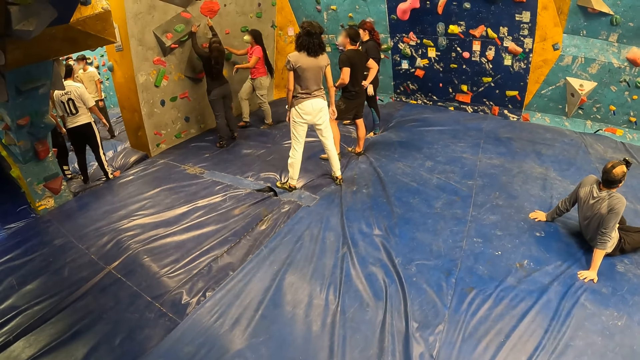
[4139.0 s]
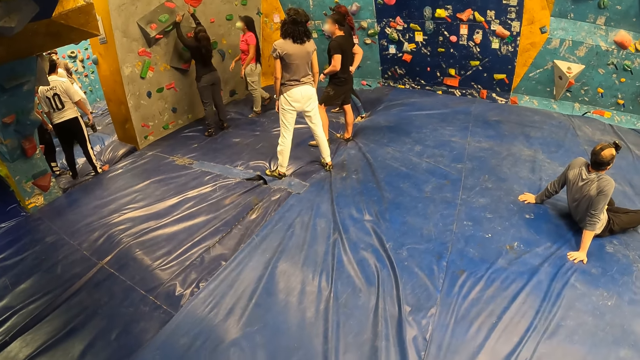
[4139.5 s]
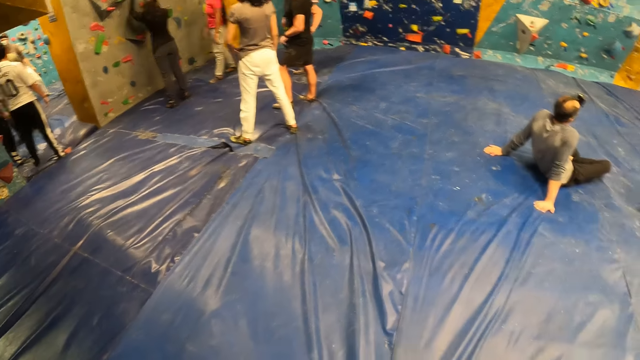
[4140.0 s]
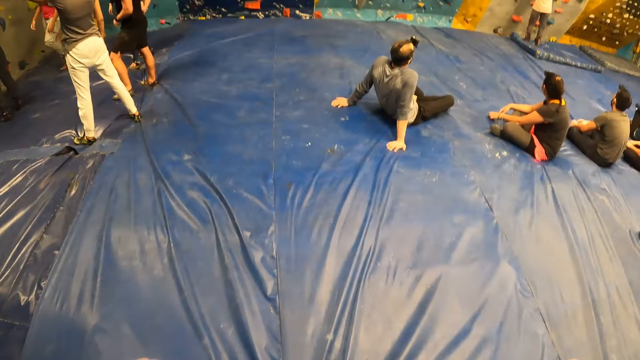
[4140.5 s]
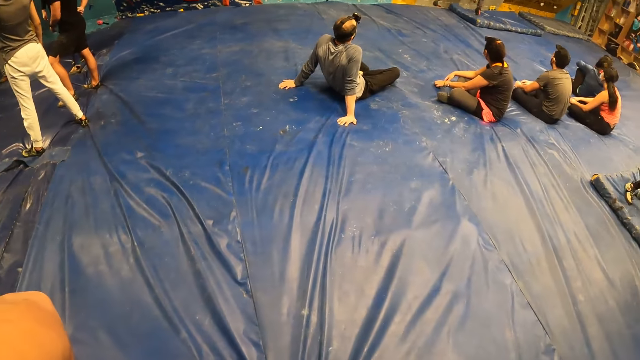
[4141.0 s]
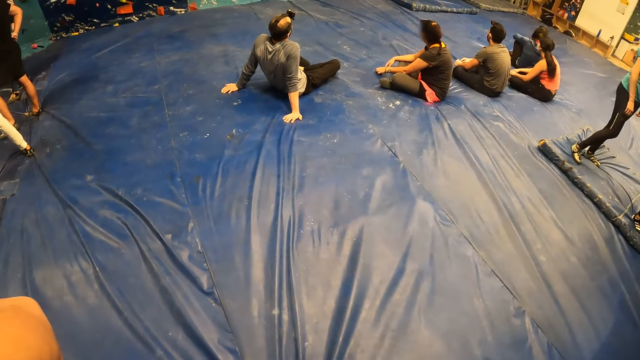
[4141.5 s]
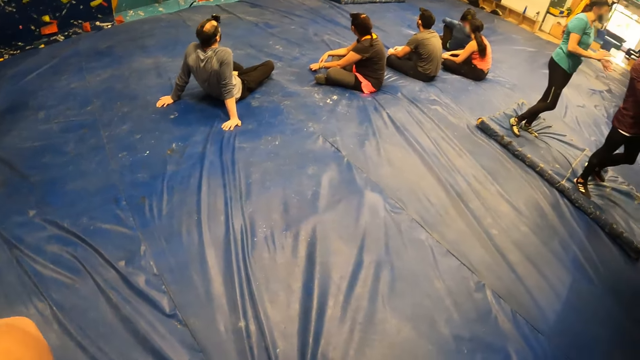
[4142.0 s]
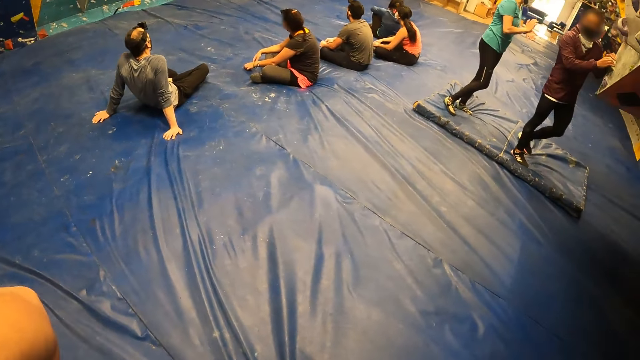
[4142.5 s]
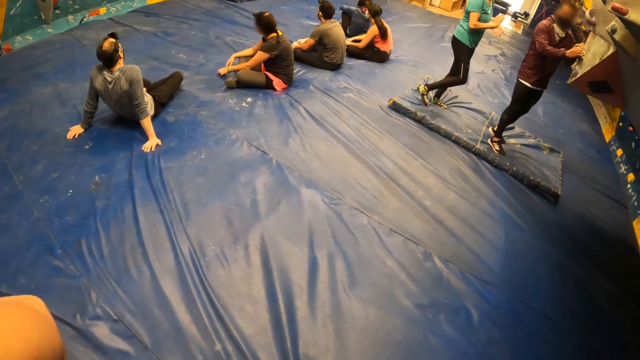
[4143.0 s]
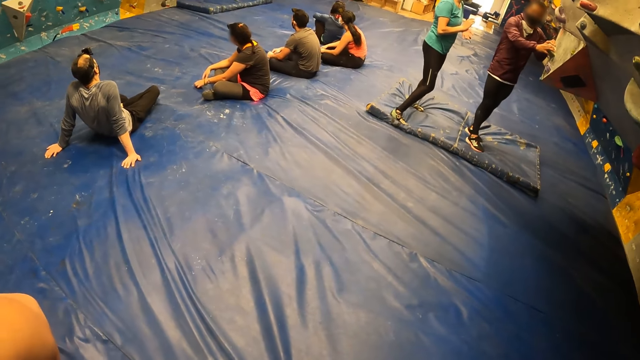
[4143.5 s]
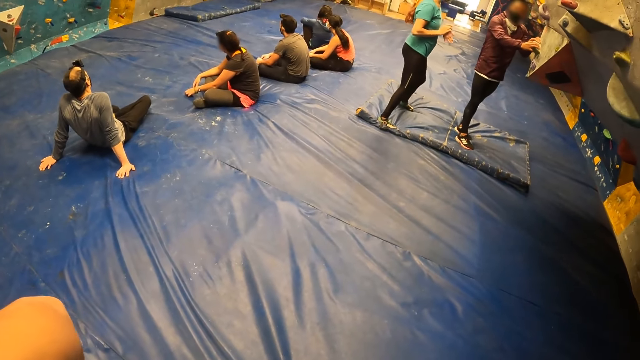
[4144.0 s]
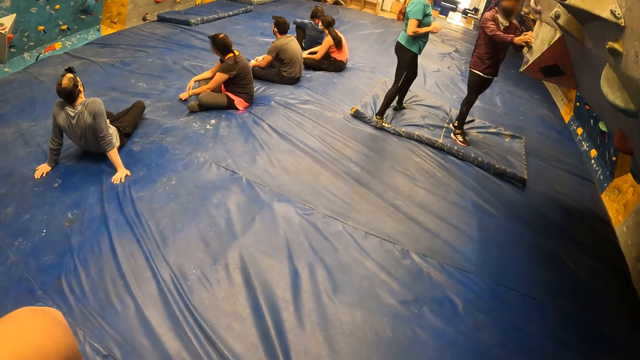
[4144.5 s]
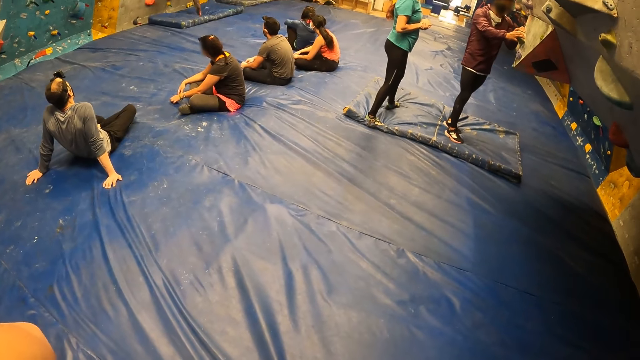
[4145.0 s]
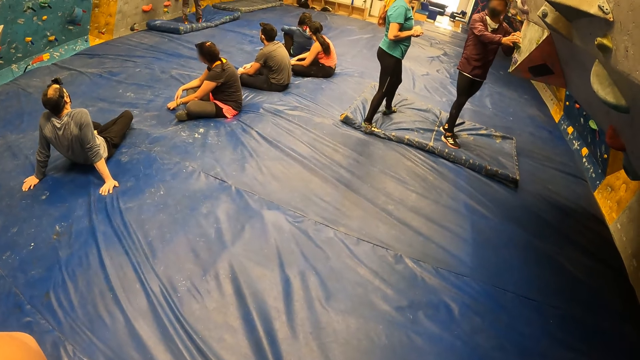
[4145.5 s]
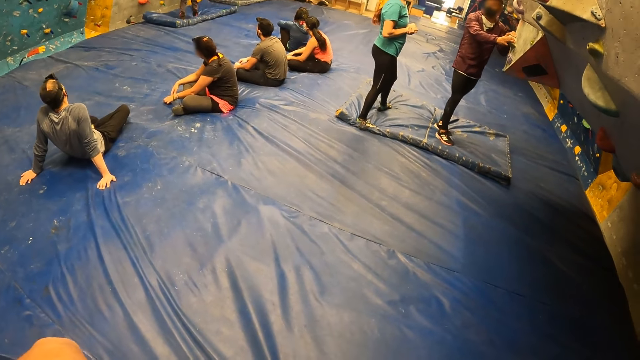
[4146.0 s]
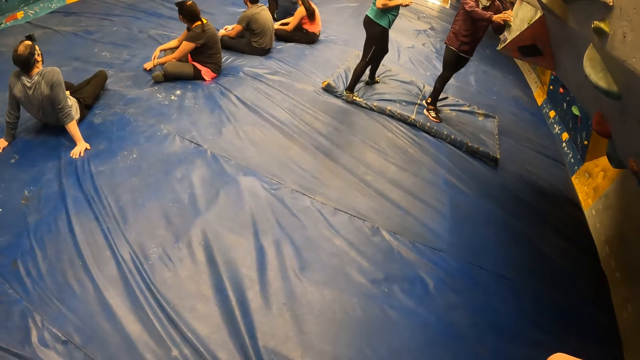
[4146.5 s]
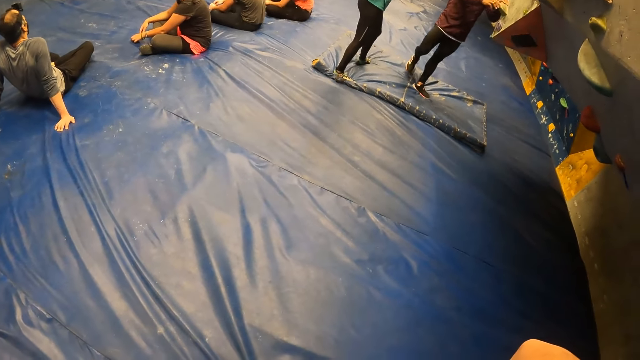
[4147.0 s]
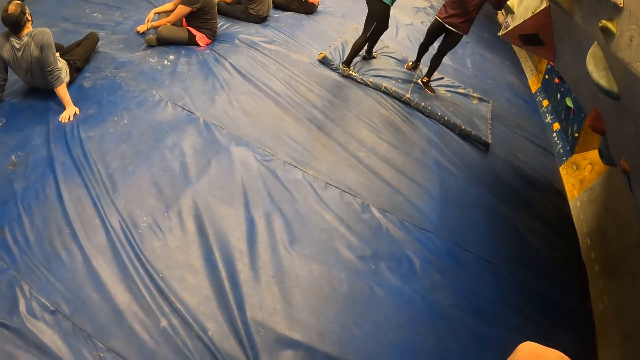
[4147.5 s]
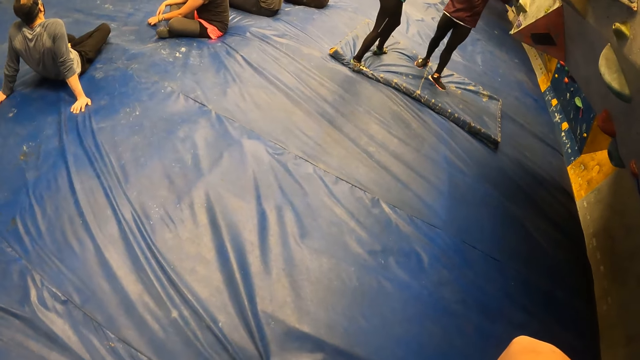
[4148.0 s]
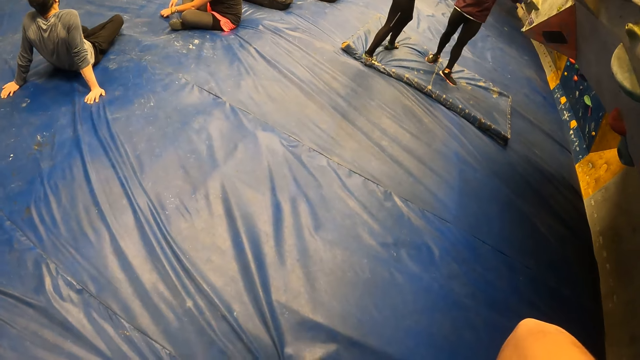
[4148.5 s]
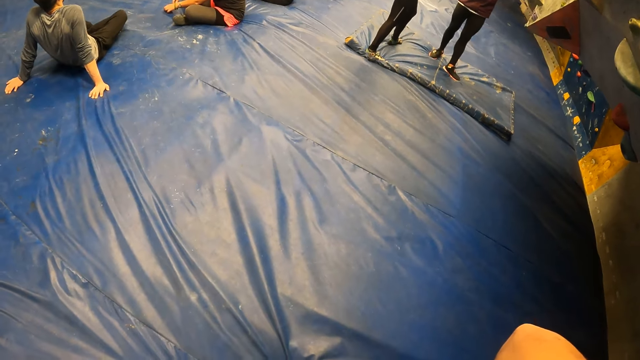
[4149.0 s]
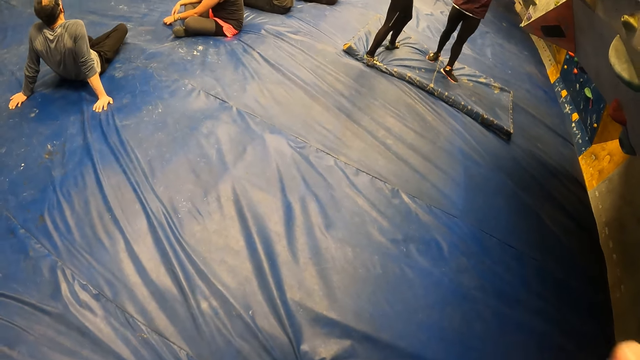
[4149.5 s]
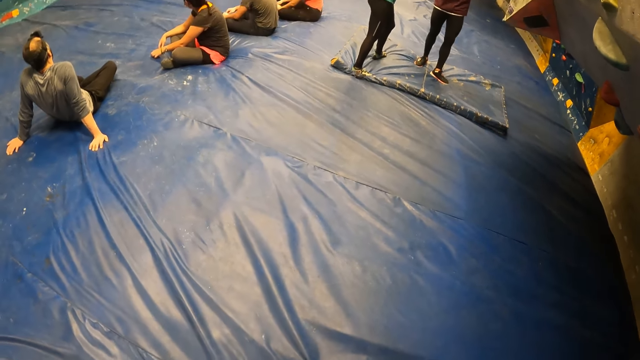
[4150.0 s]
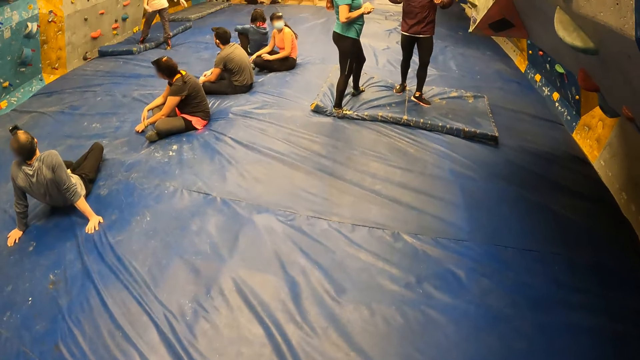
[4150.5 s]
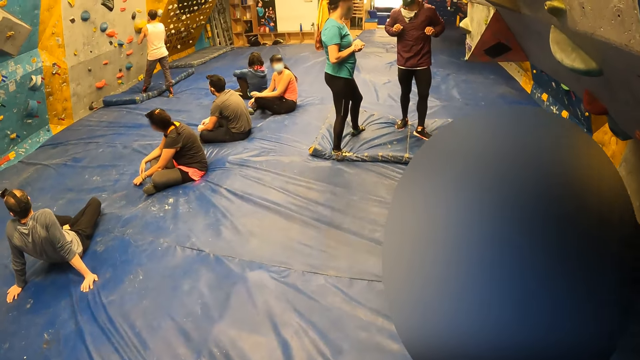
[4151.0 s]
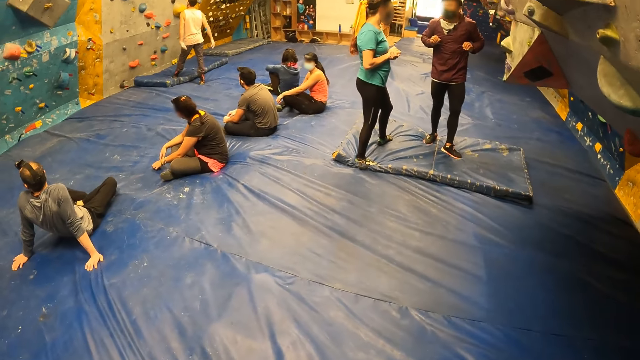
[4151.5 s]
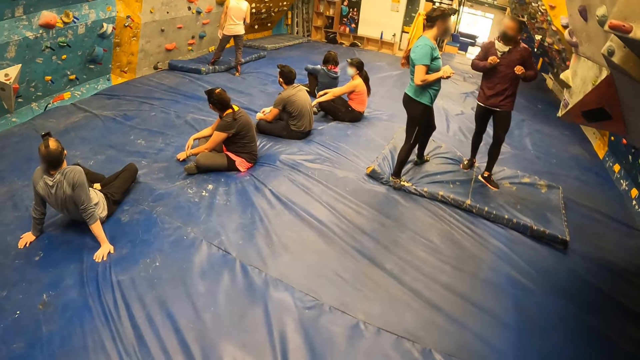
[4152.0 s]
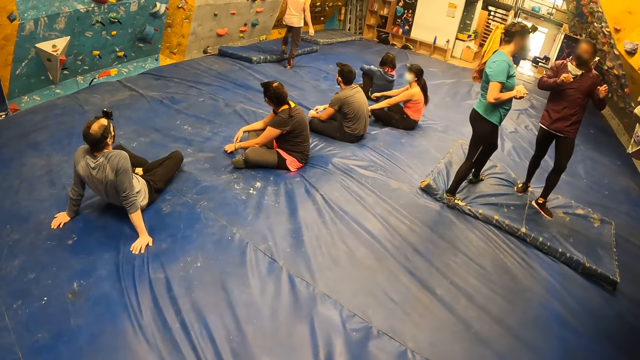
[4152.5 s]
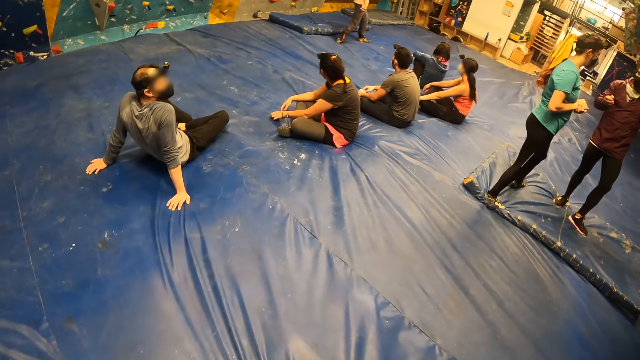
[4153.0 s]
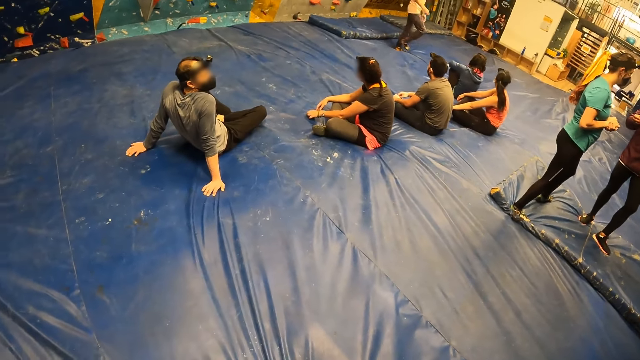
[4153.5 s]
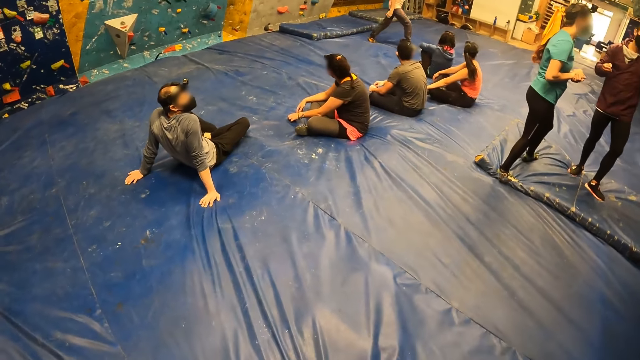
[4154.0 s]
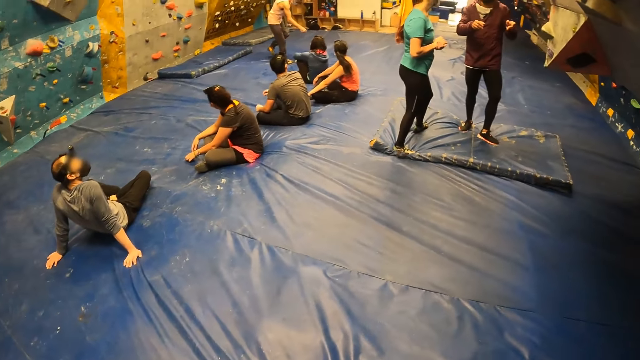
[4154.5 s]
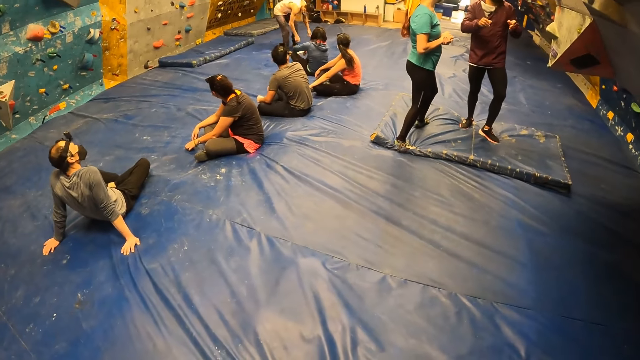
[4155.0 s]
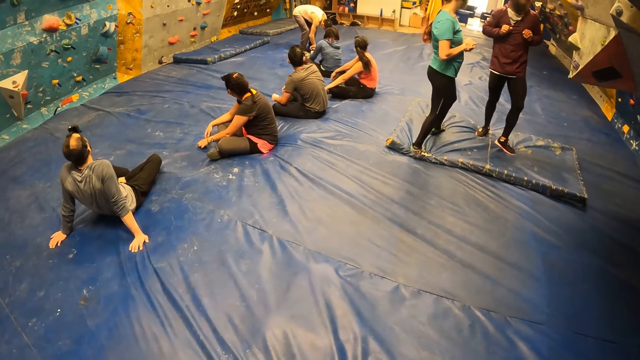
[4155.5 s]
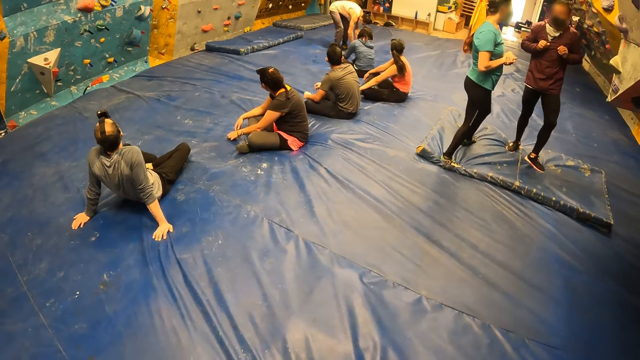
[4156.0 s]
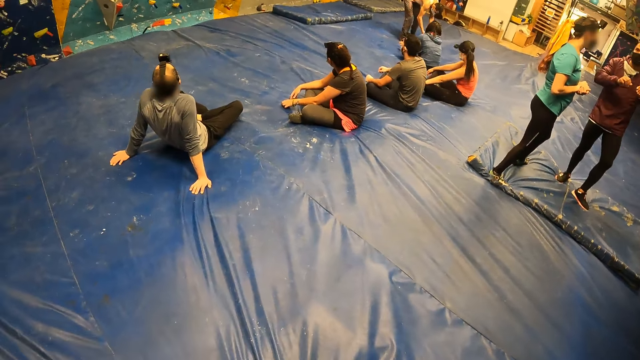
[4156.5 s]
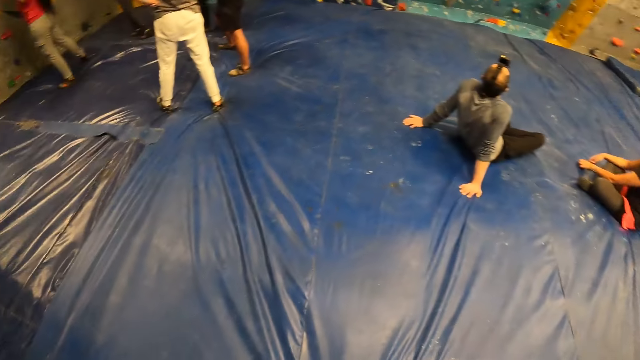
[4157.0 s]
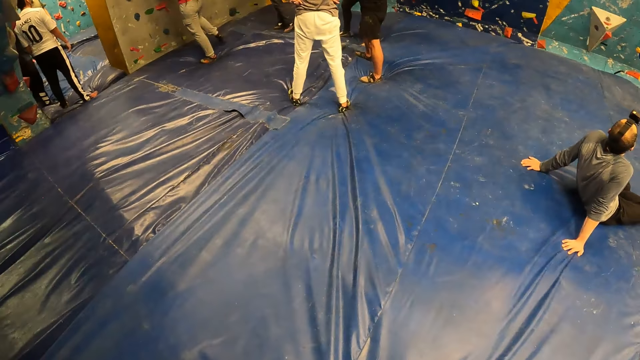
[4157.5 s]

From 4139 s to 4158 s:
The camera wearer fixes the camera. He puts down his hand. He looks around.

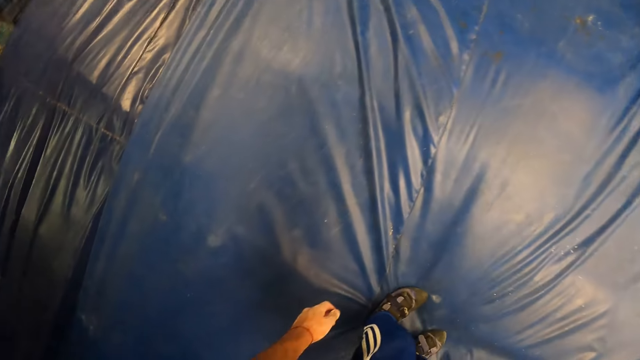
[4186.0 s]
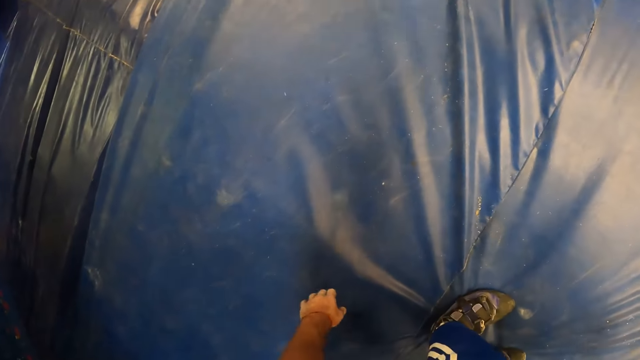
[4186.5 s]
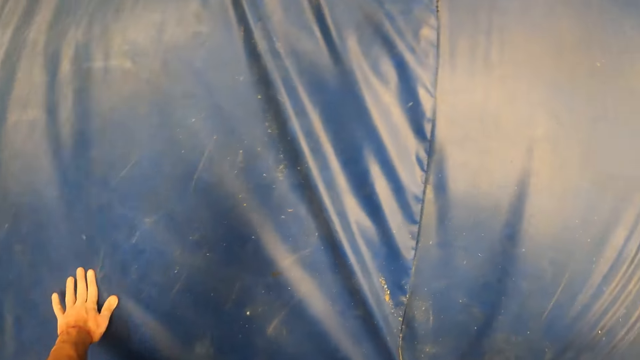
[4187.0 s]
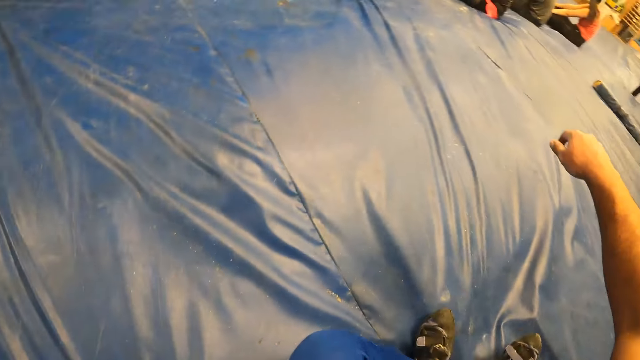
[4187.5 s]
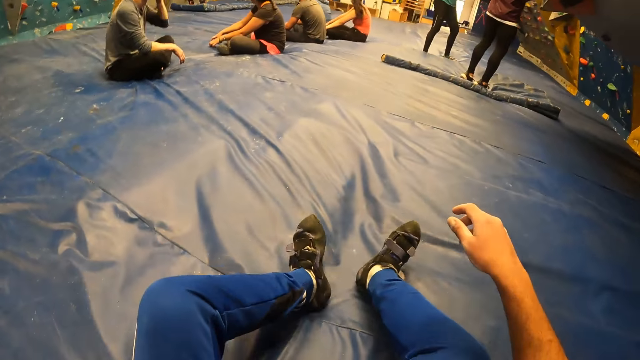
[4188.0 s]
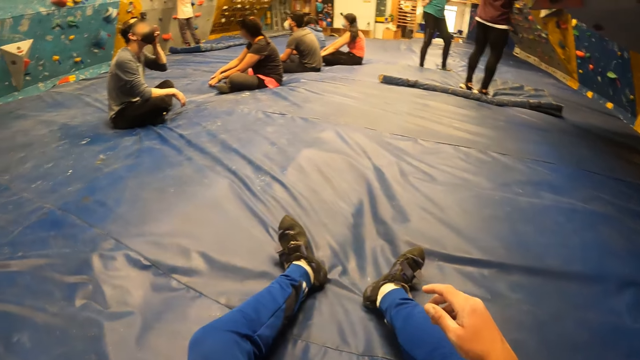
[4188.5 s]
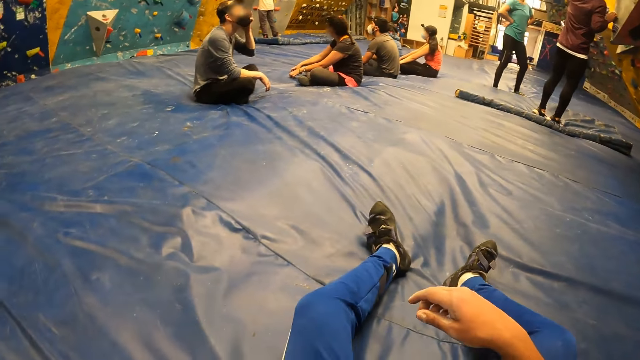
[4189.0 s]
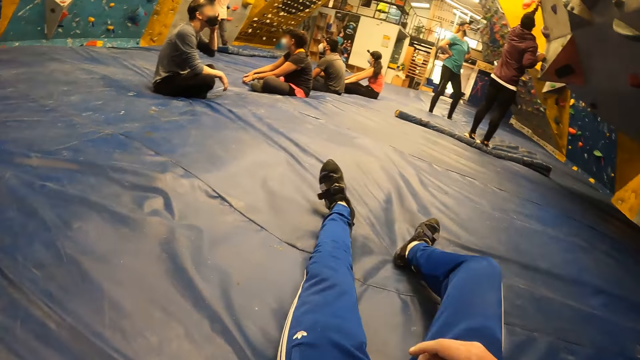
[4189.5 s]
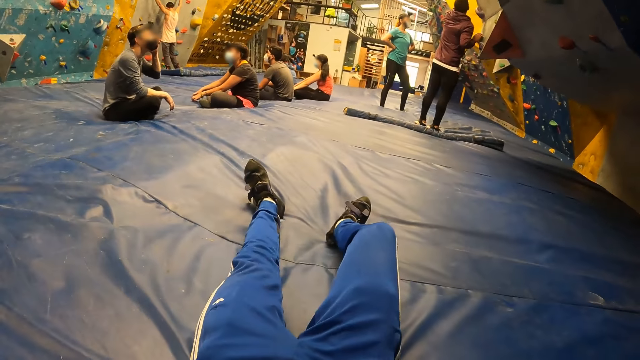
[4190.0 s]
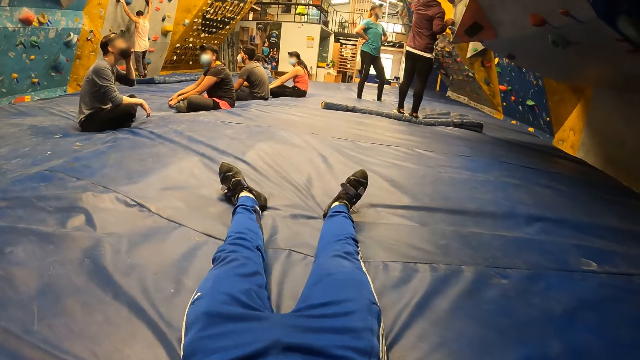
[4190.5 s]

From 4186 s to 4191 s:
The camera wearer sits on the blue mattress. They lie on the blue mattress.
